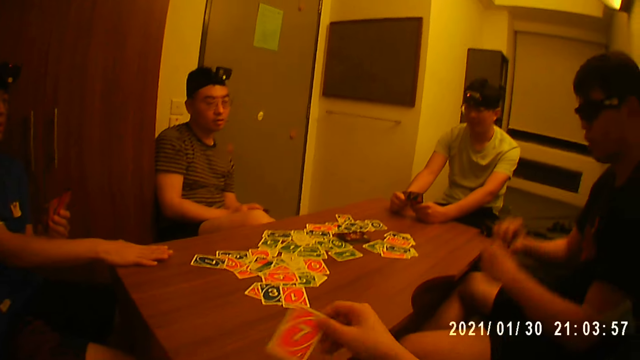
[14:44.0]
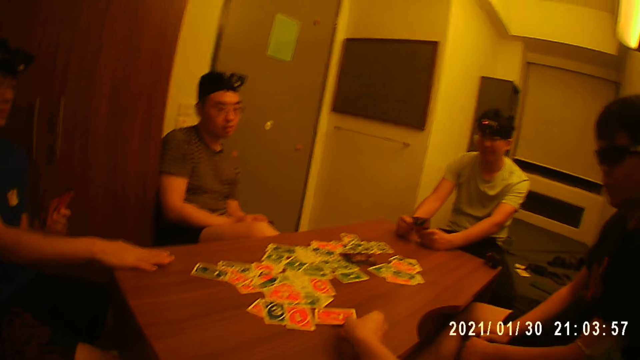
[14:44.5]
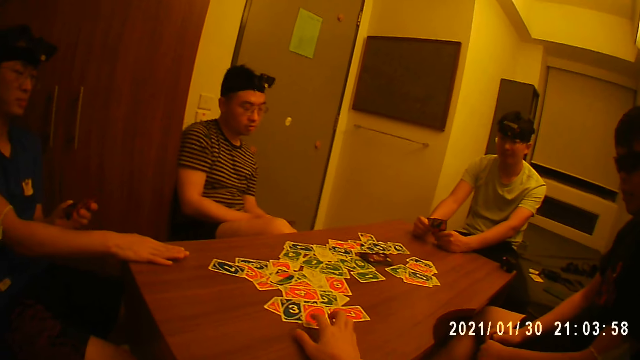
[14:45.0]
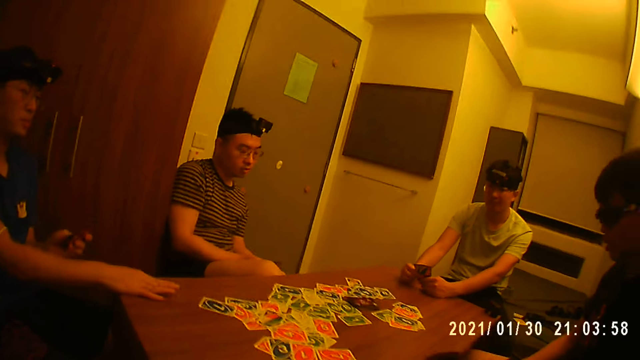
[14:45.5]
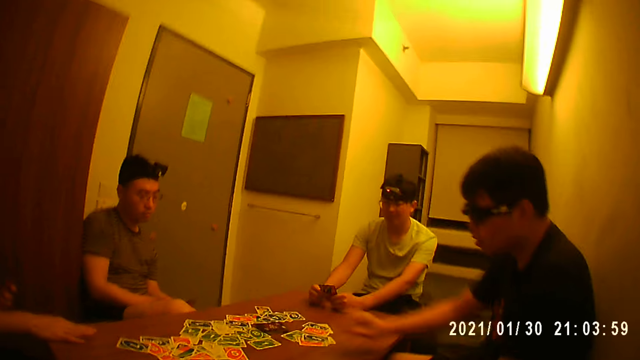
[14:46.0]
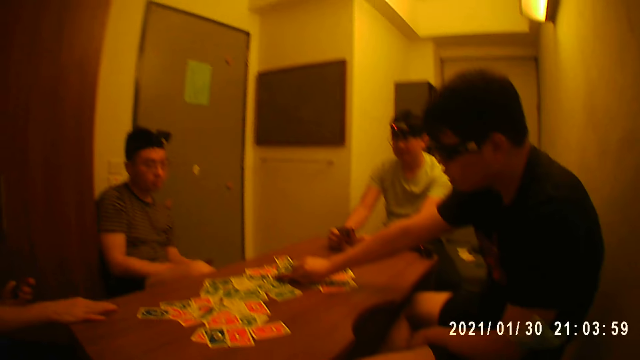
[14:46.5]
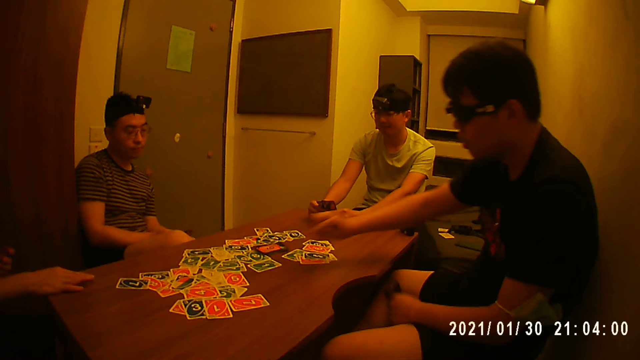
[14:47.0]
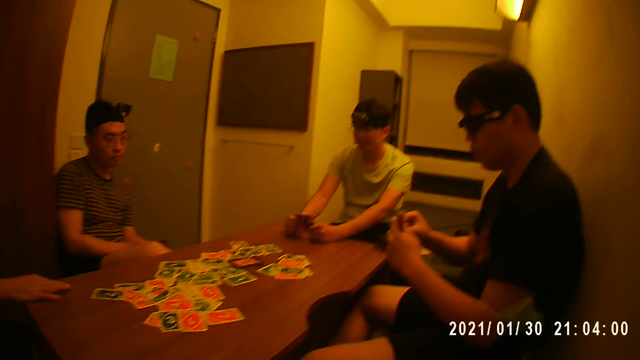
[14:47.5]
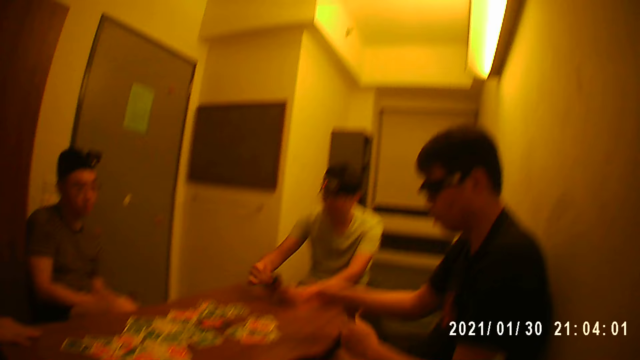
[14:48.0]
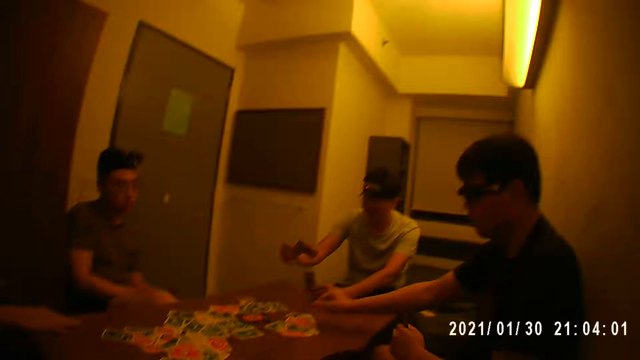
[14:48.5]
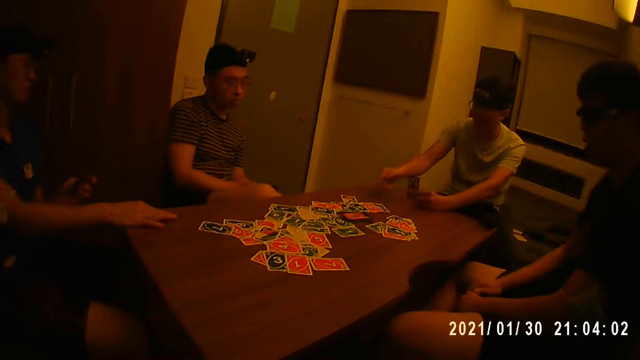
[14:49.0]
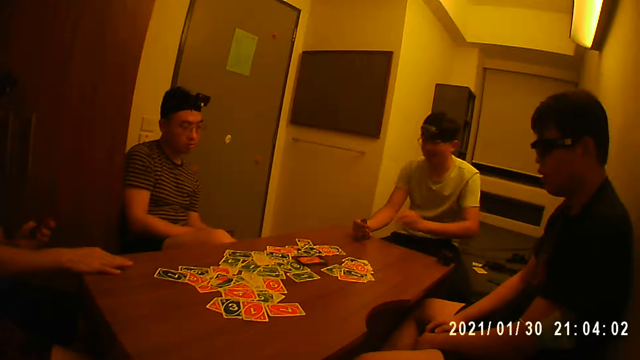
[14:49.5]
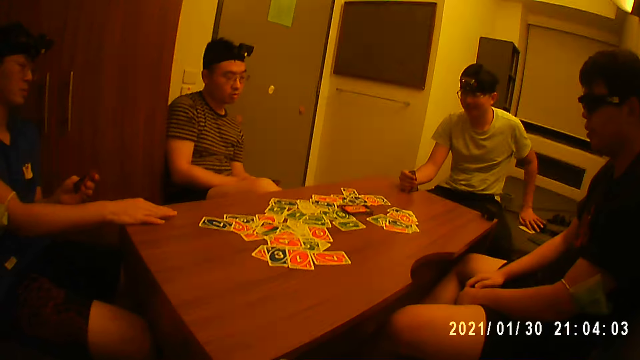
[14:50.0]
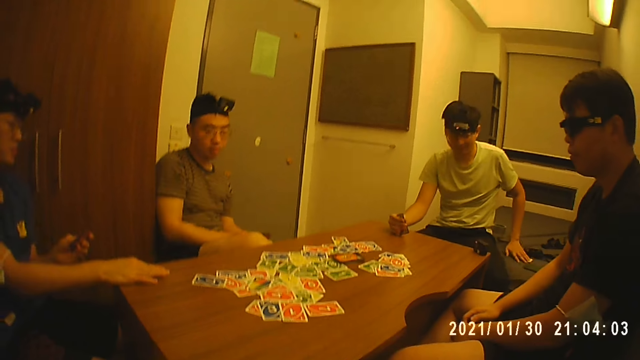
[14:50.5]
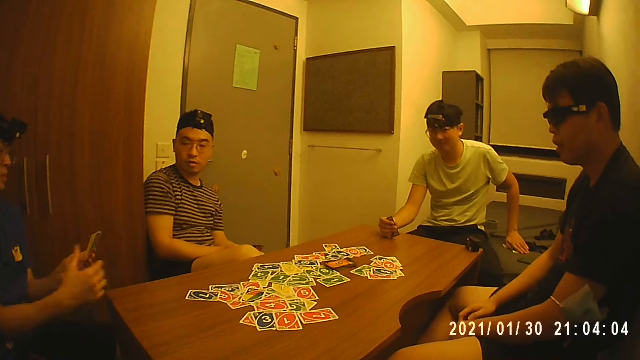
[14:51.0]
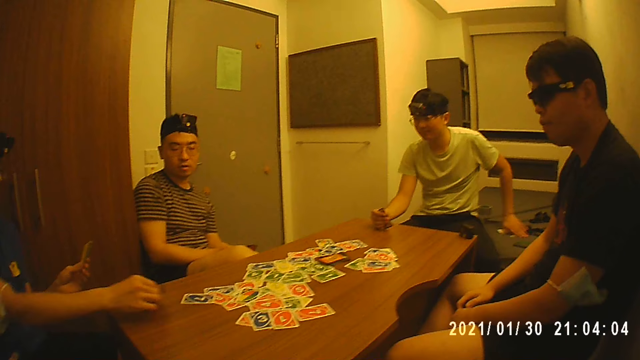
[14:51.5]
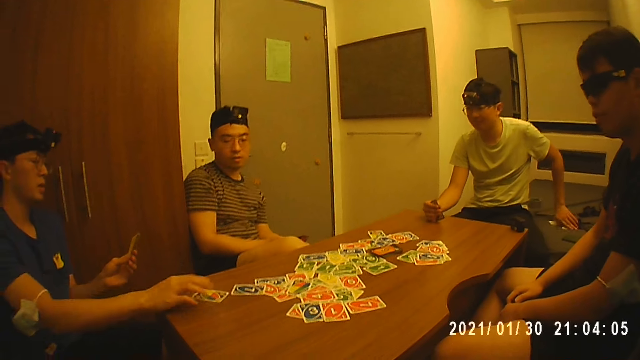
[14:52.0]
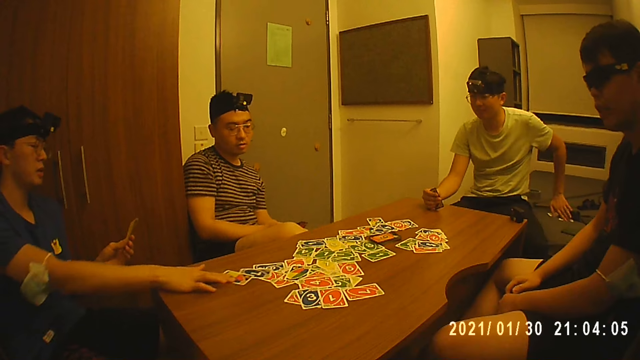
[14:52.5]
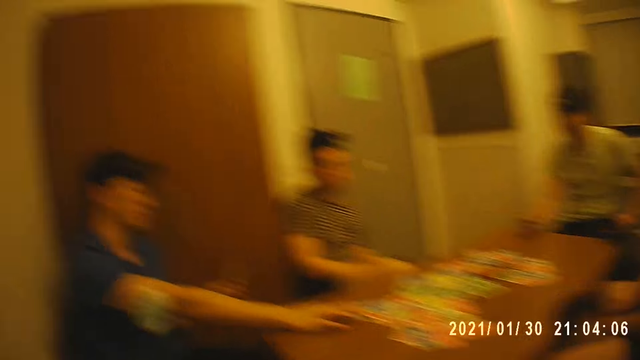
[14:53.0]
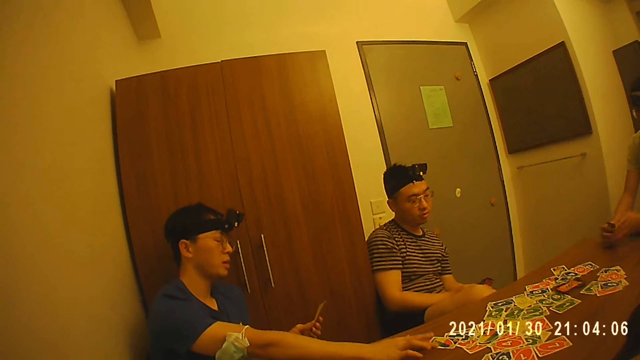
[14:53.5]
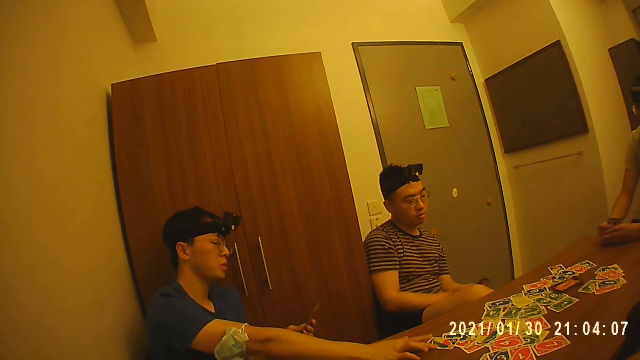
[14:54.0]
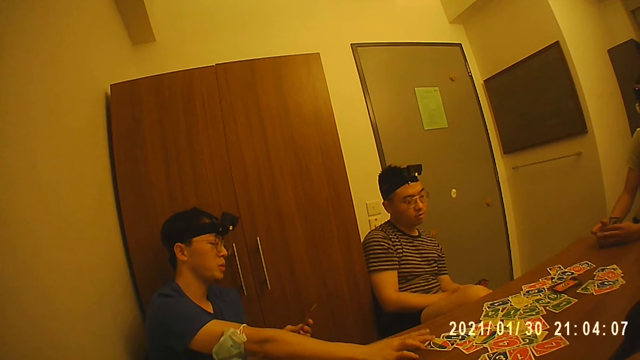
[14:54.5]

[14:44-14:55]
The camera wearer places a card on the table with his right hand. A man picks a card from the stack of cards on the table with his right hand. The man places a card on the table with his right hand. Another man places a card on the table with his right hand. Another man places a card on the table with his right hand.

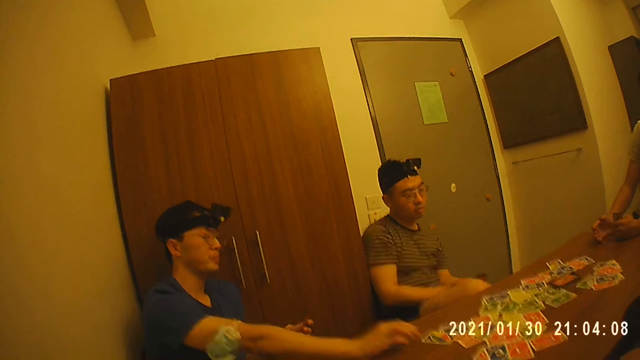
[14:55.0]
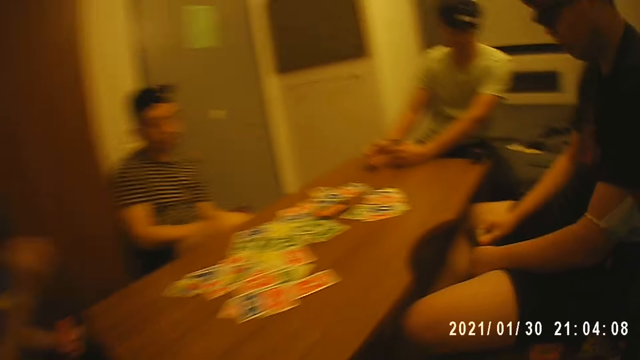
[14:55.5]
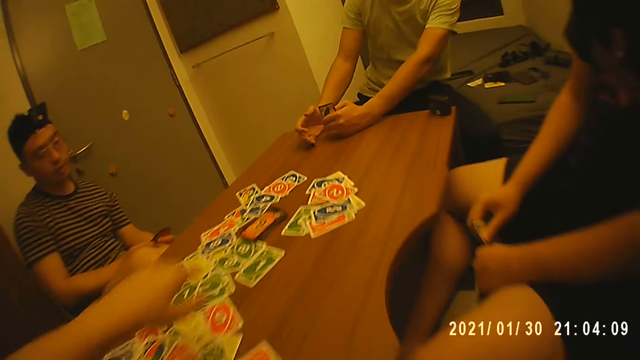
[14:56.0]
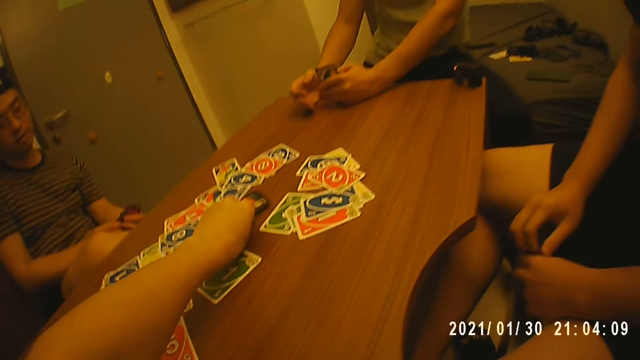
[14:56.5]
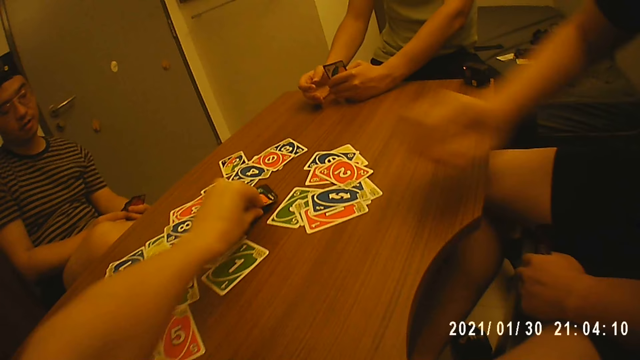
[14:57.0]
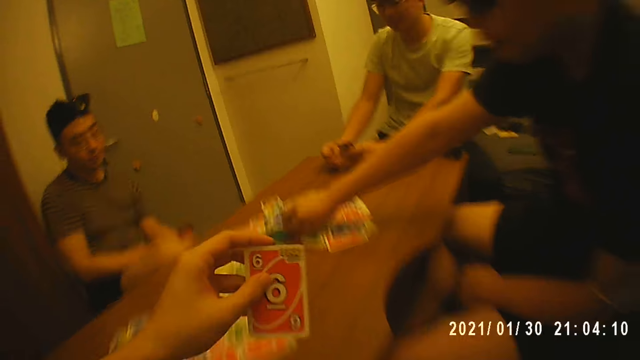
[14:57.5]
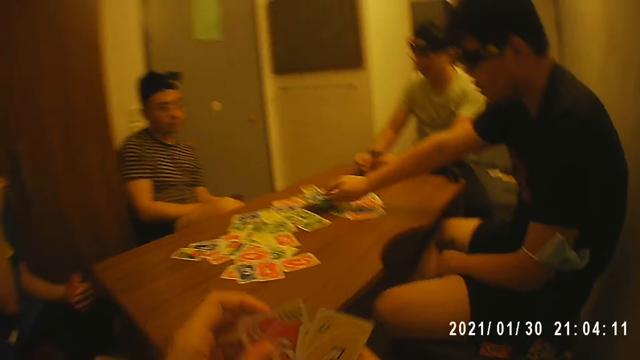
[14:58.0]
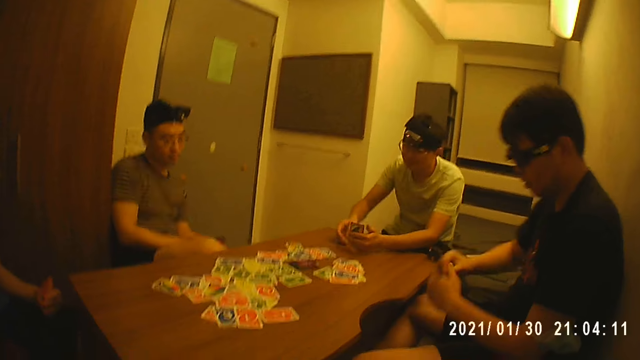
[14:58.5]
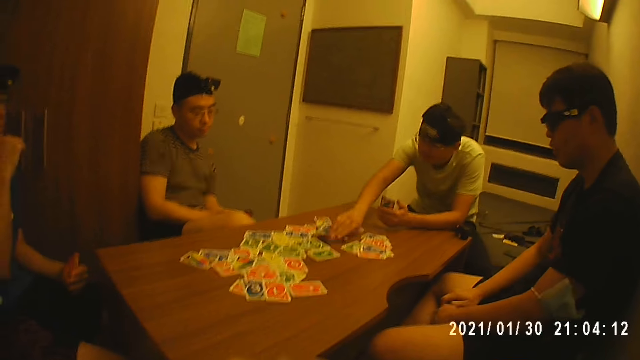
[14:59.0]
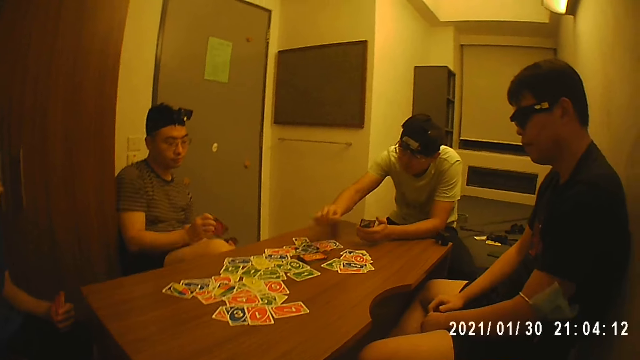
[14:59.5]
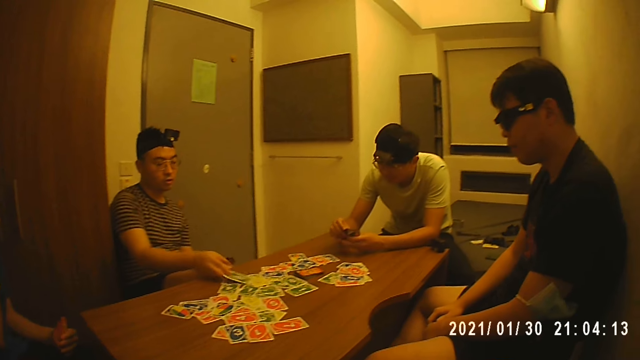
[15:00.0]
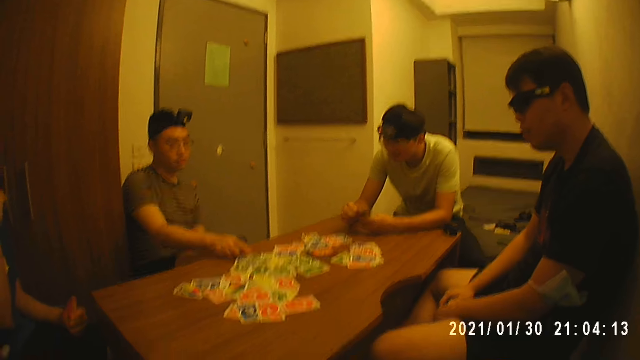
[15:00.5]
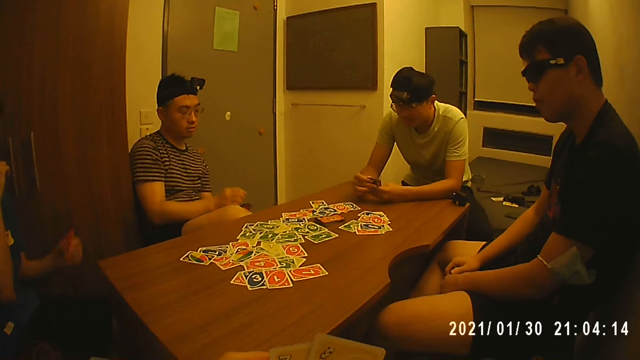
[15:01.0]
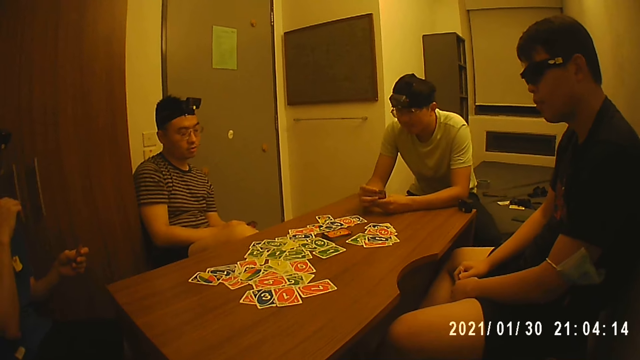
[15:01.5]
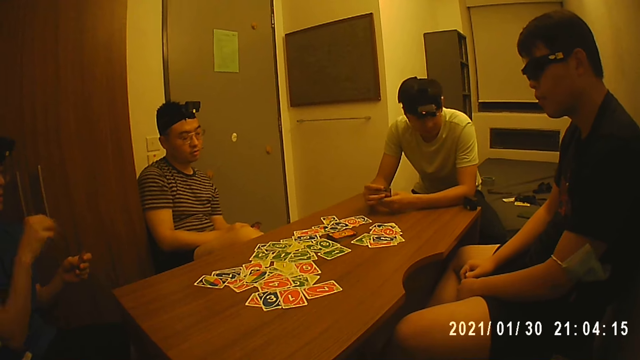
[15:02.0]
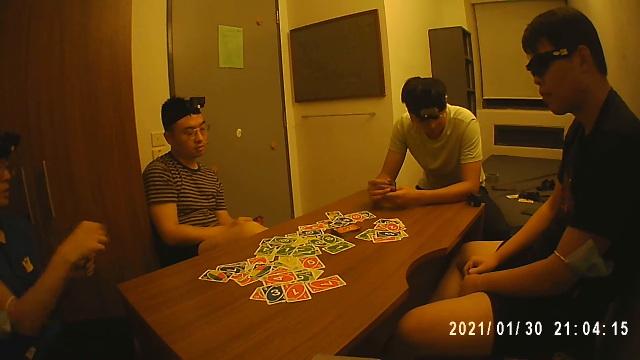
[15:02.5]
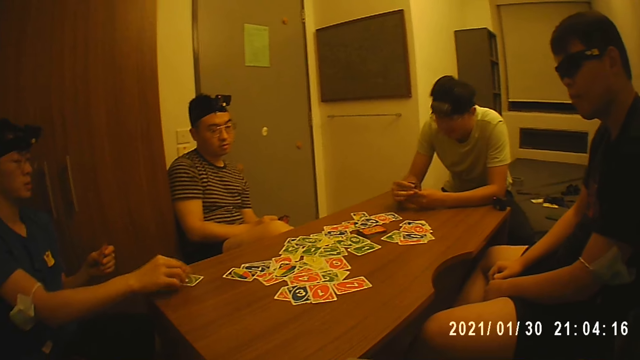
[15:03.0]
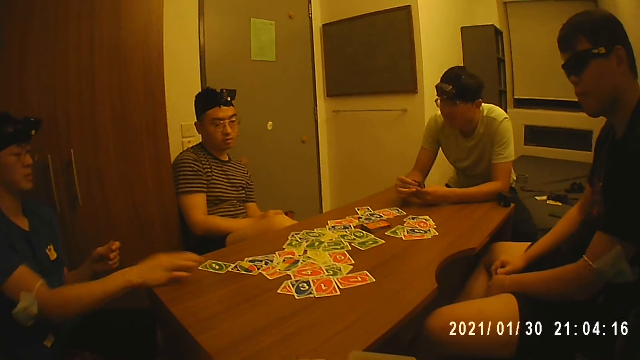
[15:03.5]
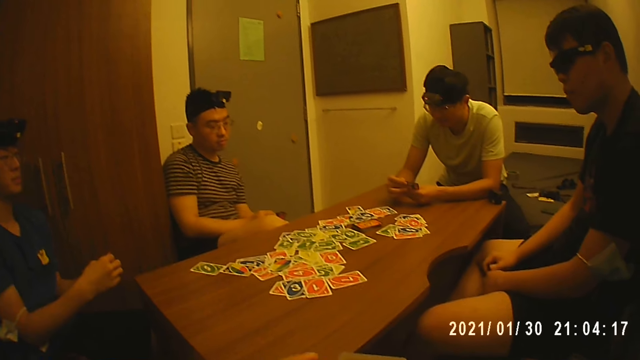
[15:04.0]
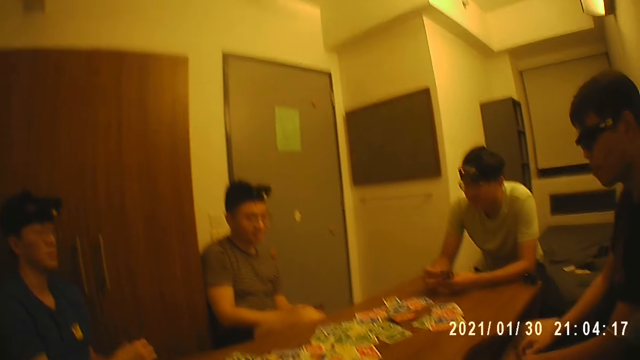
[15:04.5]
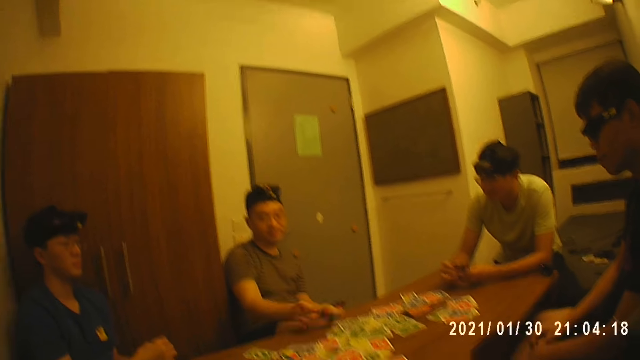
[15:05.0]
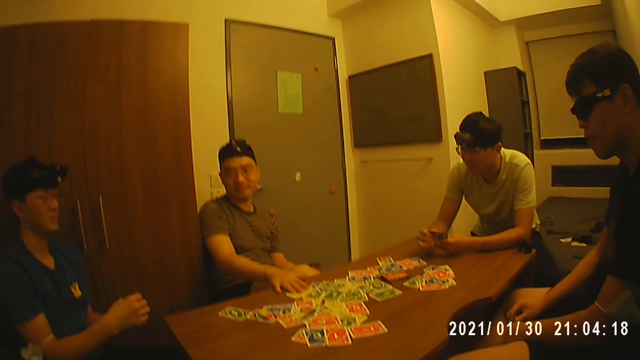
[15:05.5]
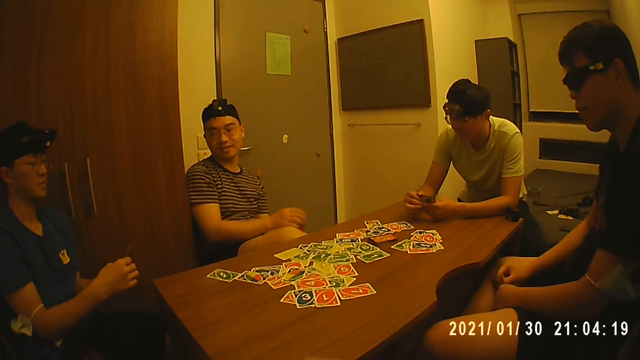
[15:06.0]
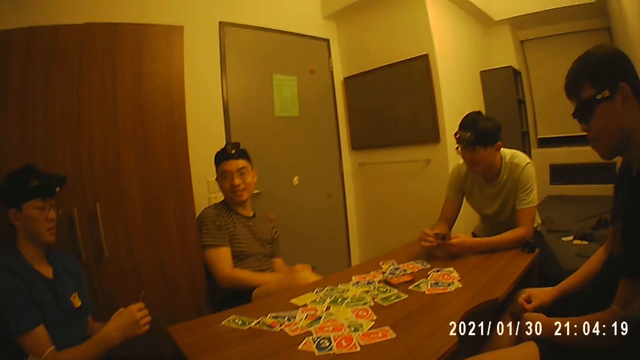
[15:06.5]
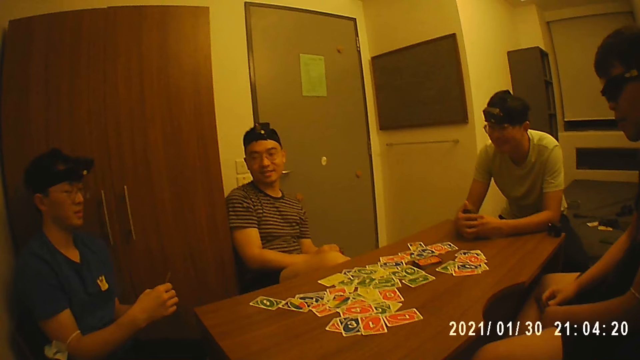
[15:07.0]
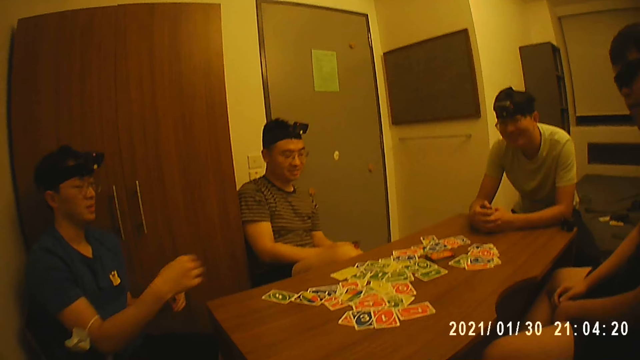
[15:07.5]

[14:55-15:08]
The camera wearer picks a card from the stack of cards on the table with his right hand. A man picks a card from the stack of cards on the table with his right hand. Another man picks a card from the stack of cards on the table with his right hand. A third man places a card on the table with his right hand. A fourth man places a card on the table with his right hand. The third man places a card on the table with his right hand.
